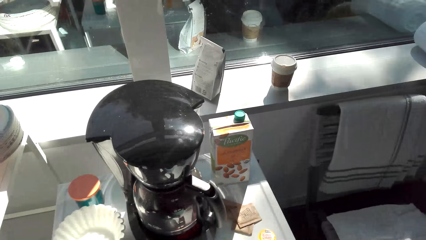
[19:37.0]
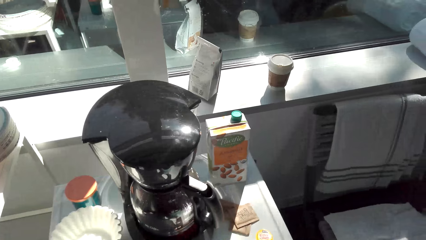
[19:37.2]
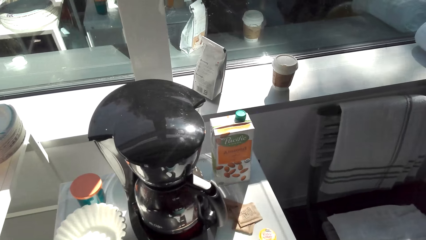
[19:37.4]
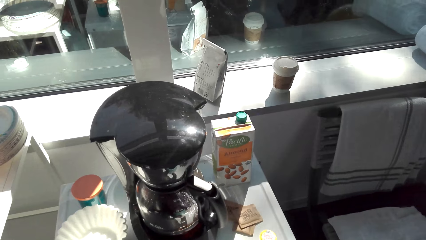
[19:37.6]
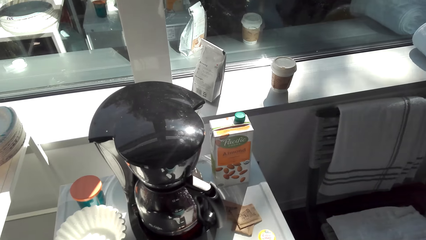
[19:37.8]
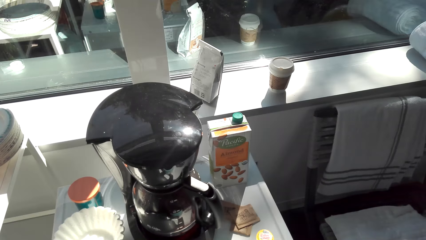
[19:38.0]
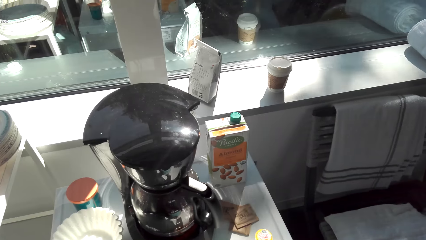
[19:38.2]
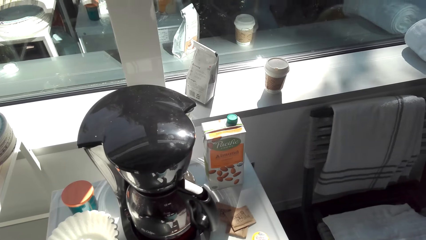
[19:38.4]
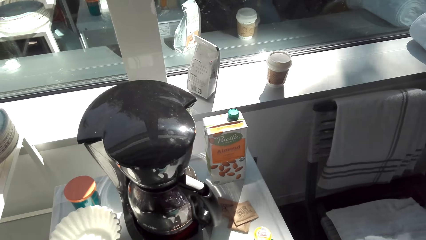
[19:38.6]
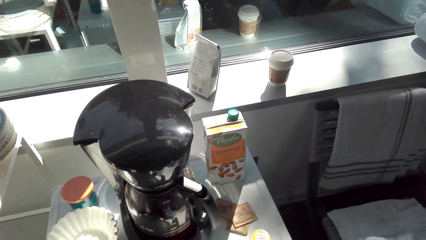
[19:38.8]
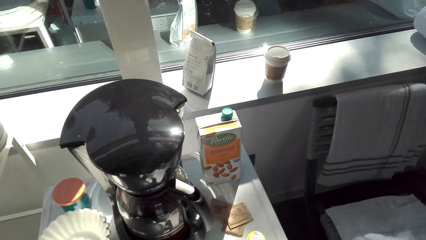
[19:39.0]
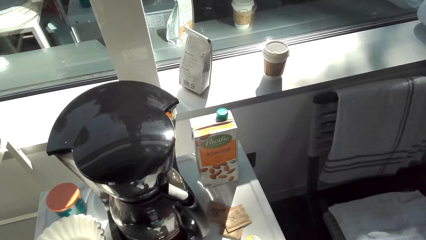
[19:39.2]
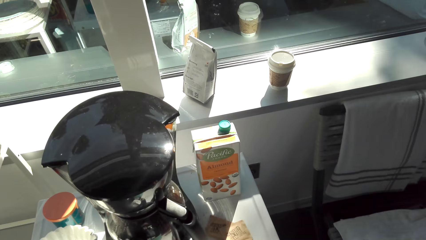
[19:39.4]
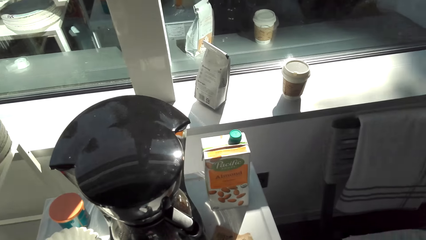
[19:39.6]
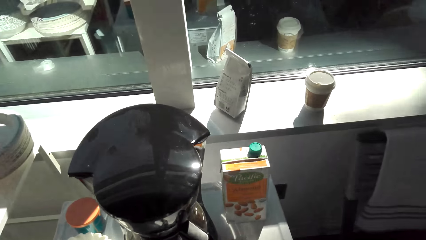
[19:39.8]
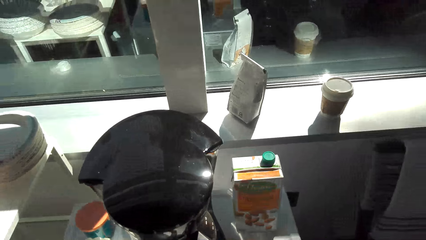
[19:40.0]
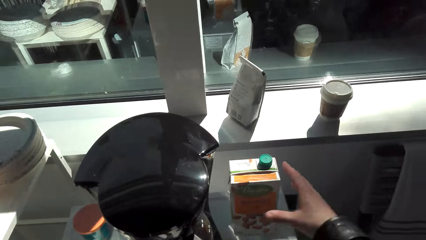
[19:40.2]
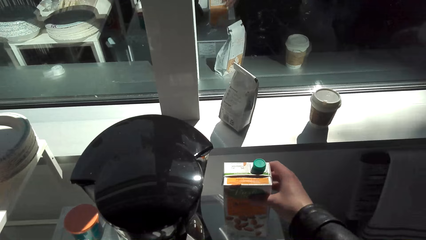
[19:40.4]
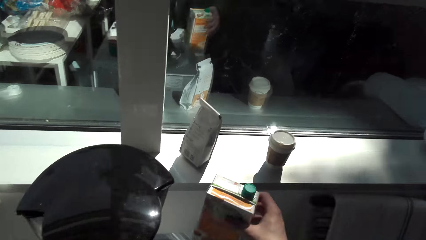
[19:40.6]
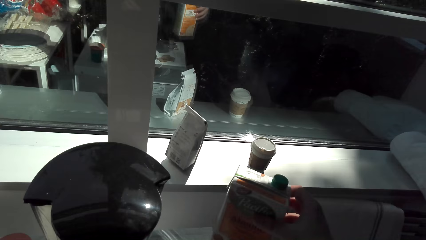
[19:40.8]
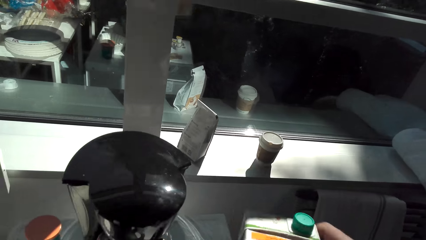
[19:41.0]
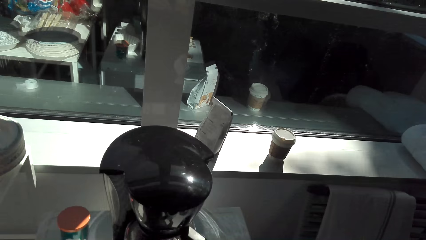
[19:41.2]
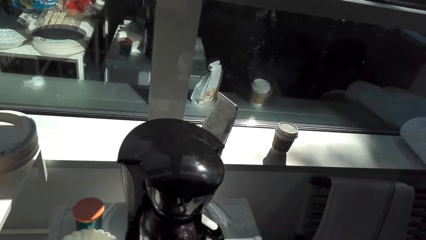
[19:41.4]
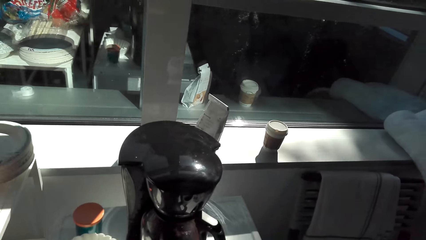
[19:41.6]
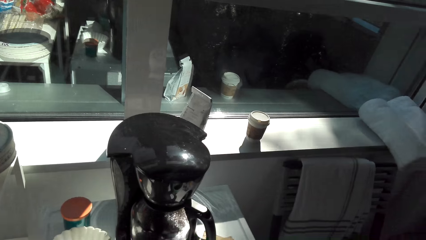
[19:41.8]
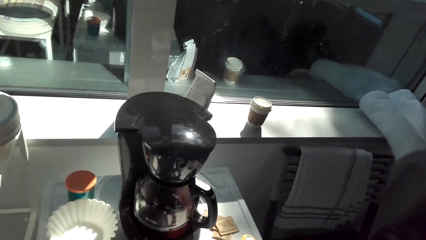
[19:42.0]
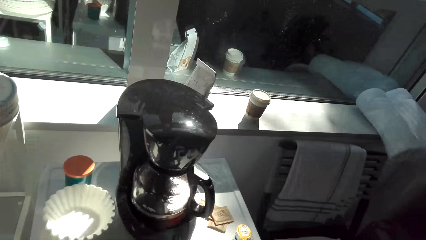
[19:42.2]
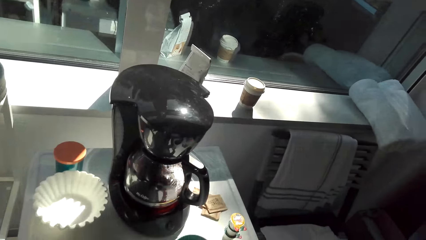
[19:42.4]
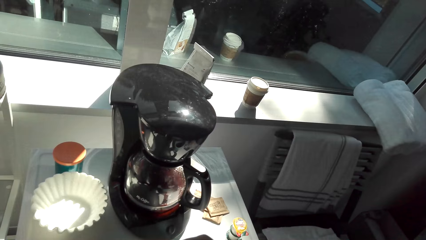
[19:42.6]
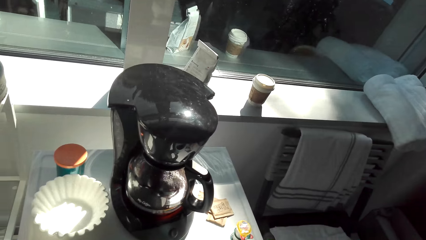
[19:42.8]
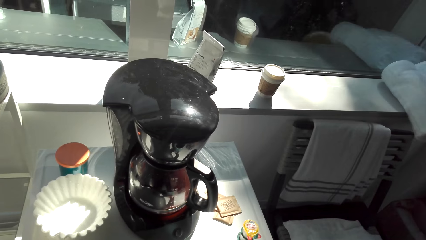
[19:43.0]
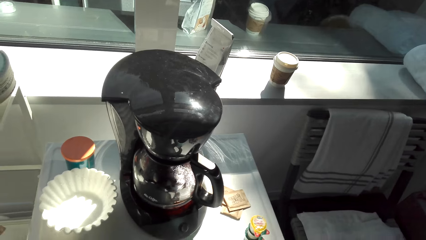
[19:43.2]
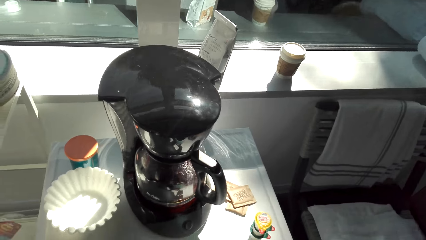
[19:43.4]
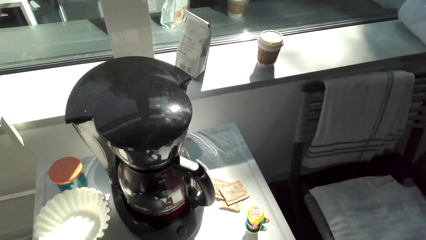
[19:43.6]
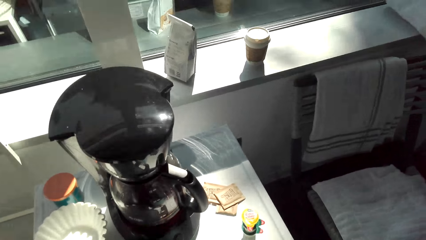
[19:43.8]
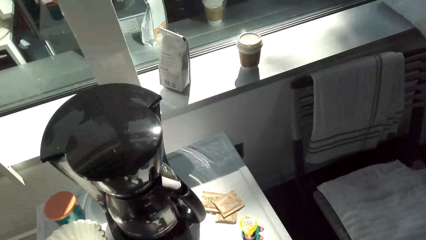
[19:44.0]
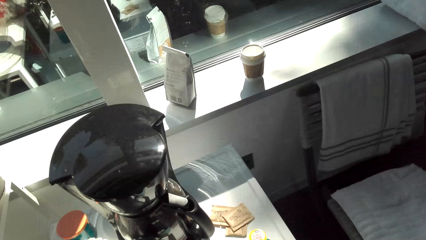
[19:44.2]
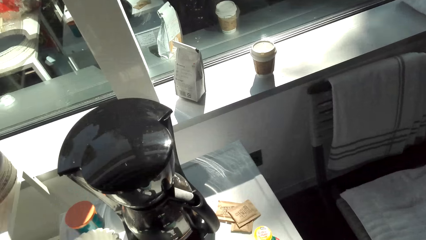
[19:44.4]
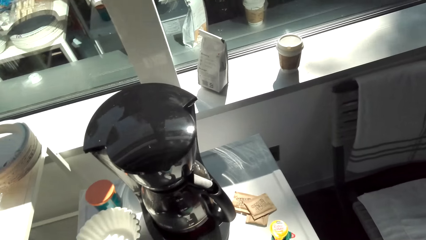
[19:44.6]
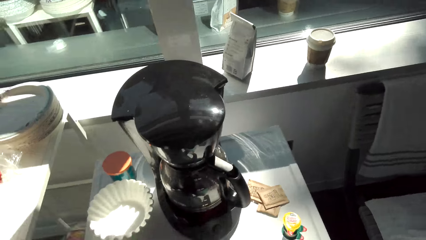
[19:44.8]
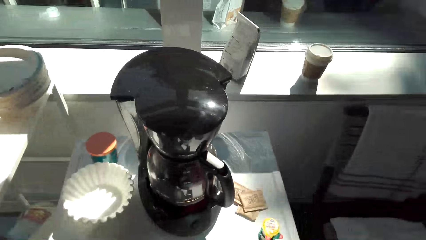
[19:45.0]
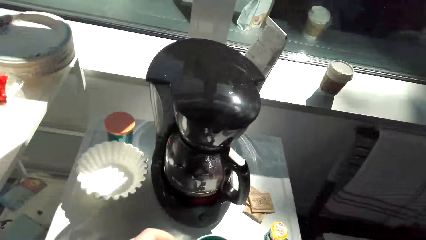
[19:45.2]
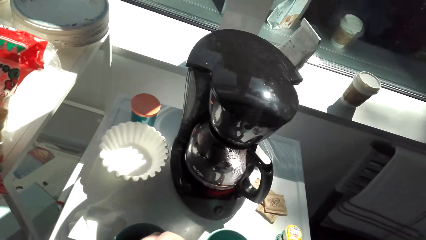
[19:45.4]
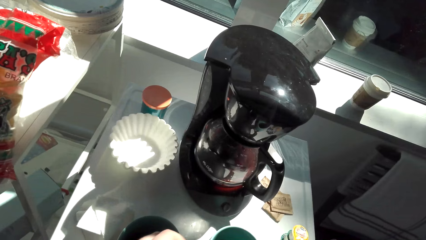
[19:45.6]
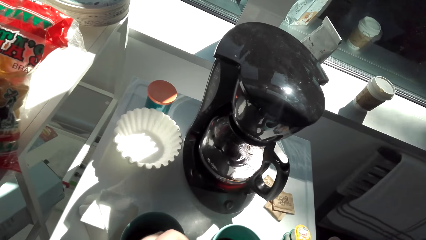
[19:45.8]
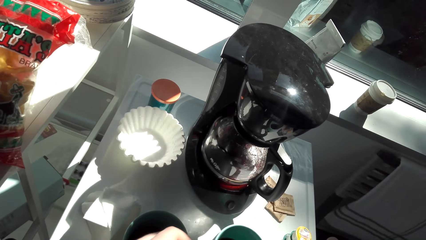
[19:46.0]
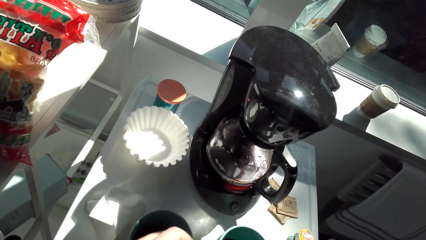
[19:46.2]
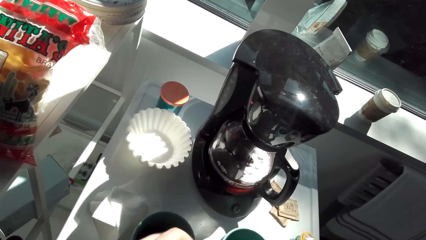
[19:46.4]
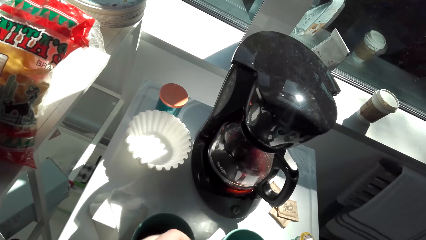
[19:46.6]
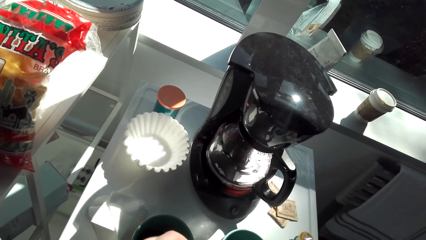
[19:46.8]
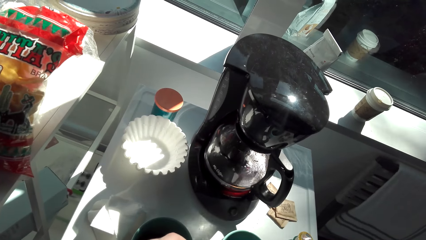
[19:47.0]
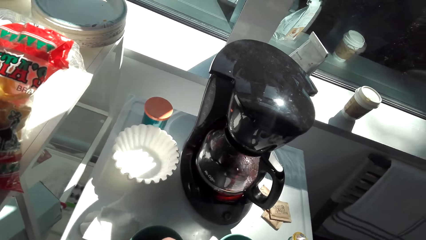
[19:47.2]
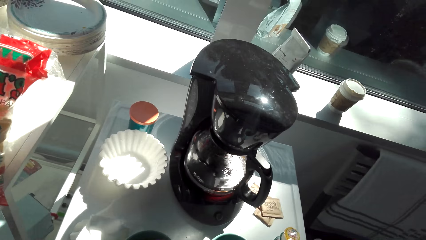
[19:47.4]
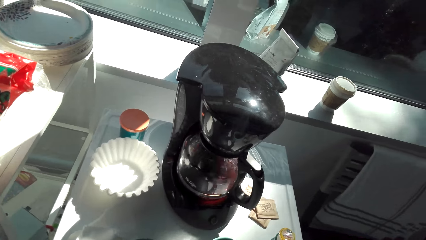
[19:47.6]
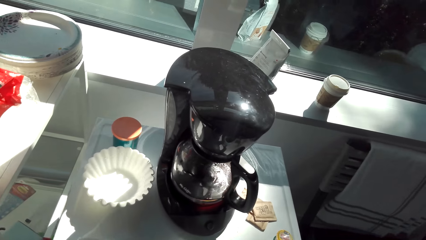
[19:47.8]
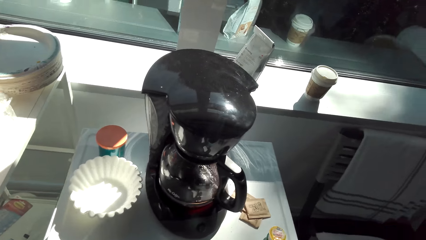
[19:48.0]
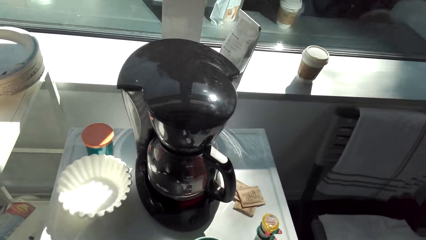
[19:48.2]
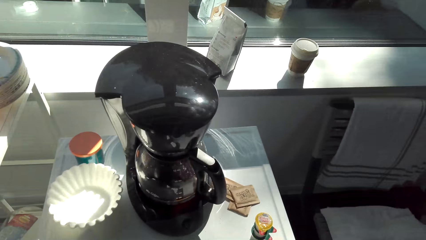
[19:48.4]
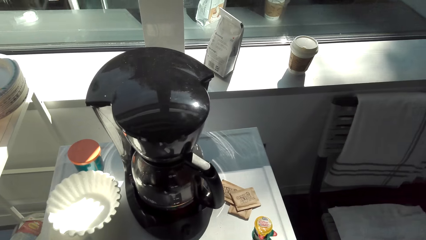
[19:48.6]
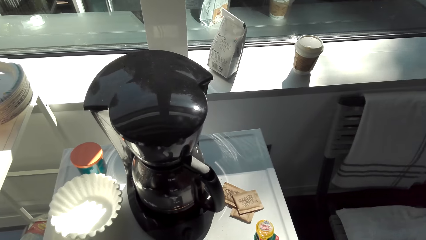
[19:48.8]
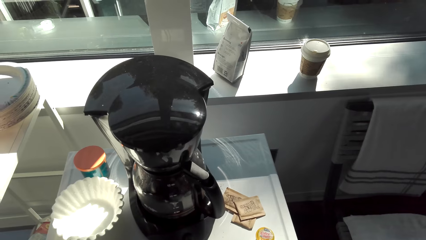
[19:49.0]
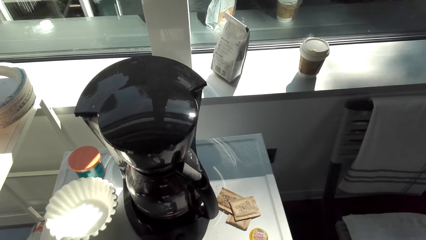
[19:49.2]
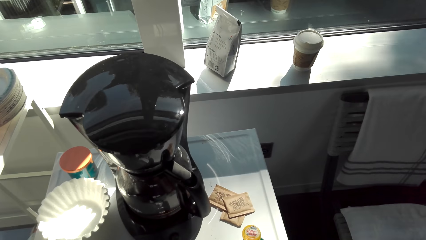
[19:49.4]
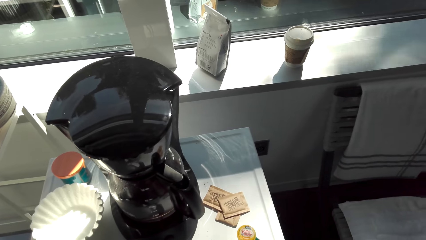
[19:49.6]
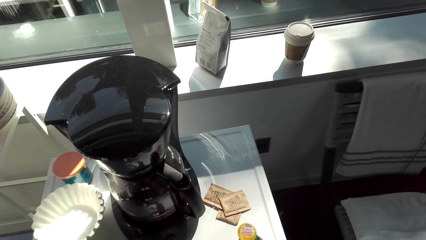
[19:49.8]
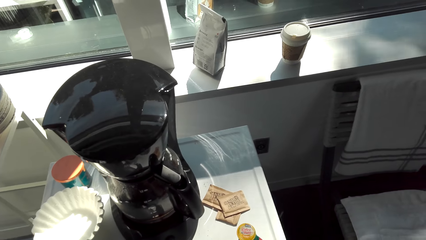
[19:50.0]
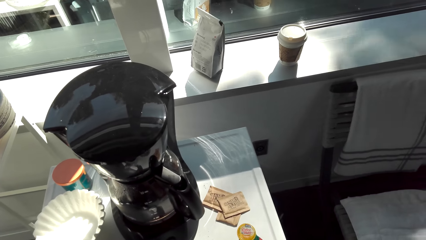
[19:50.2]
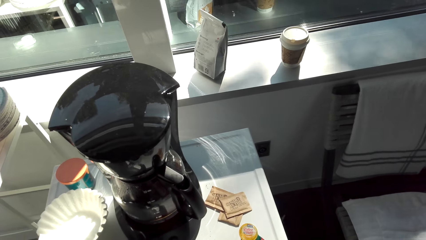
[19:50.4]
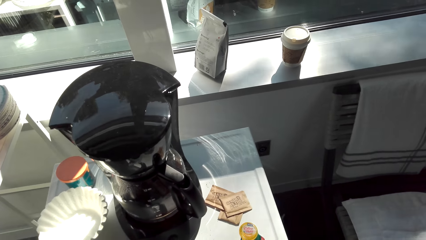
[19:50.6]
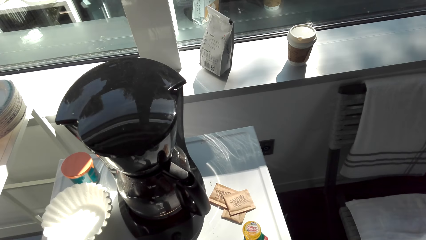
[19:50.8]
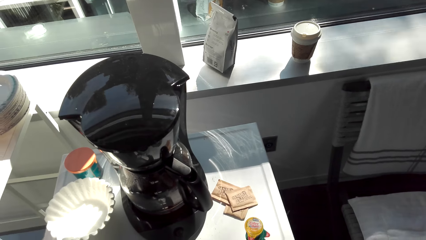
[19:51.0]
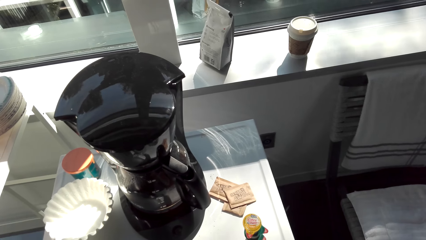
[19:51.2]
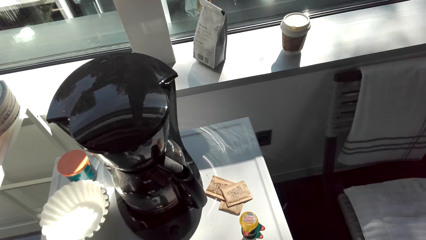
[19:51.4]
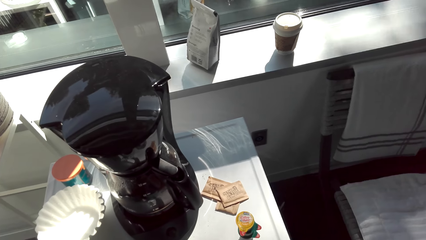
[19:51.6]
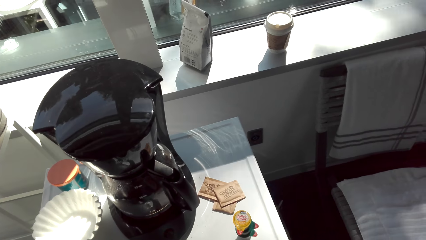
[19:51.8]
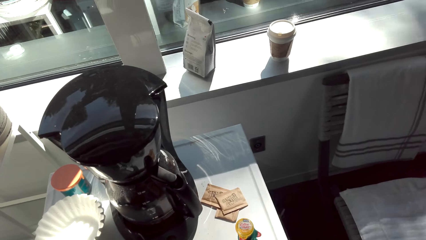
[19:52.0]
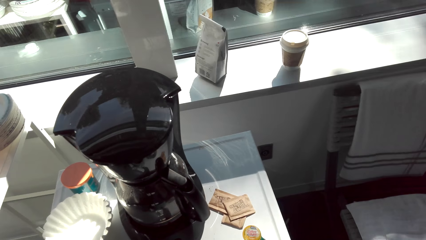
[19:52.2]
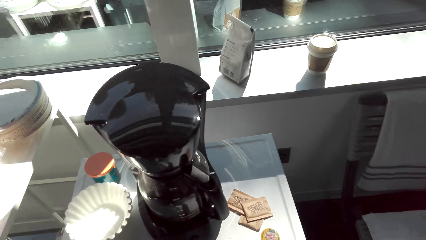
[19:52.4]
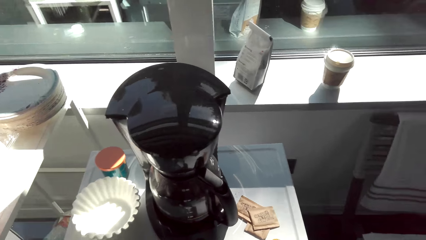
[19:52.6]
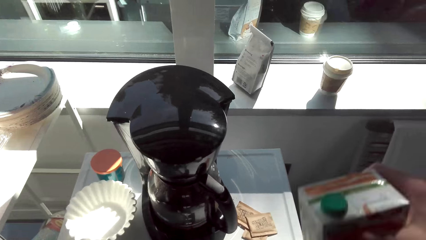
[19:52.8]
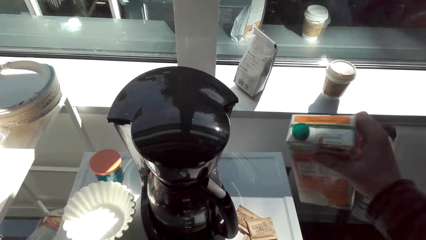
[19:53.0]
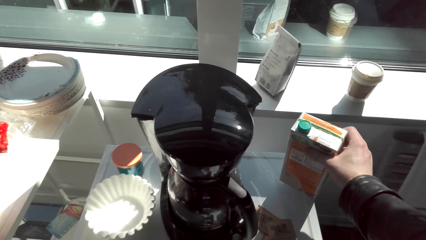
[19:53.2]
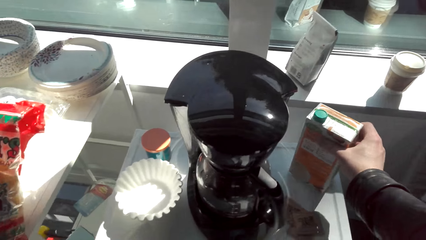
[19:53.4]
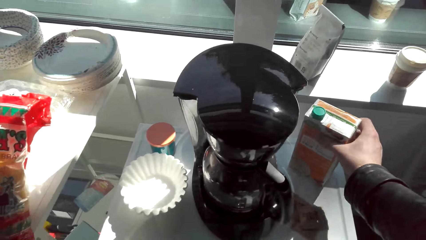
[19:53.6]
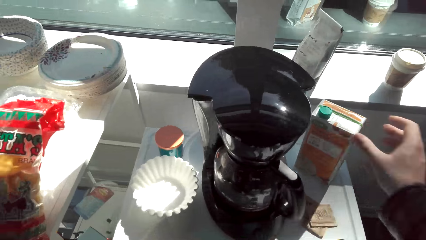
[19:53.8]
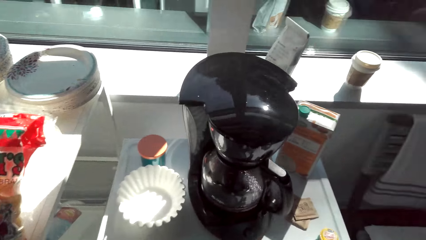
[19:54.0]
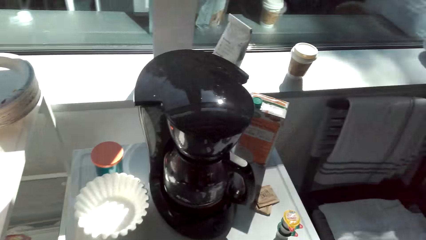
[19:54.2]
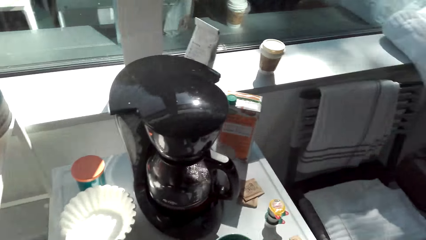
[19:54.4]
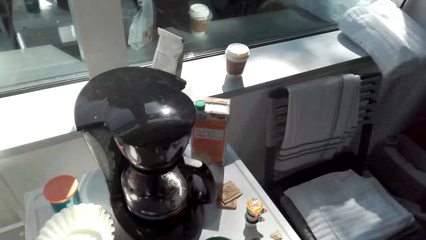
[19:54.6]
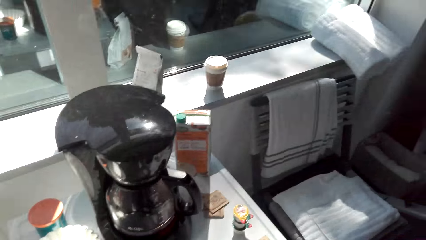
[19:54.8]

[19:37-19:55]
The camera wearer looks around. They talk. They pick the Pacific drink from the fridge top. They look around. They move the bowl. They look around. They place back the Pacific drink on the fridge top.
